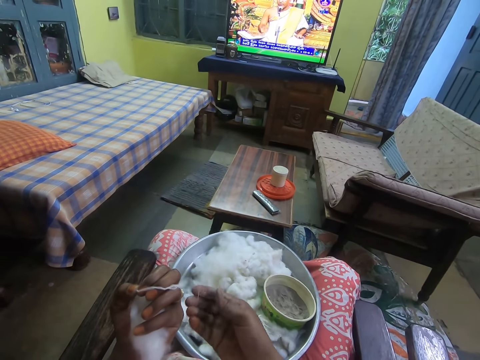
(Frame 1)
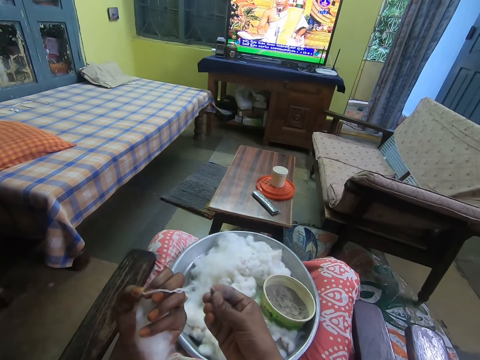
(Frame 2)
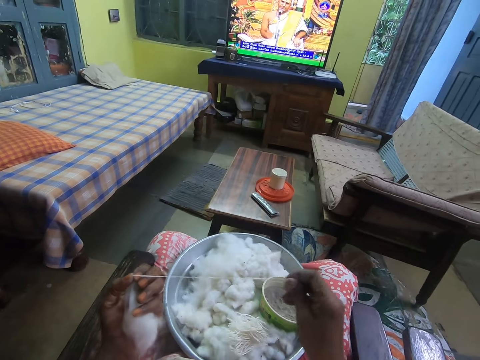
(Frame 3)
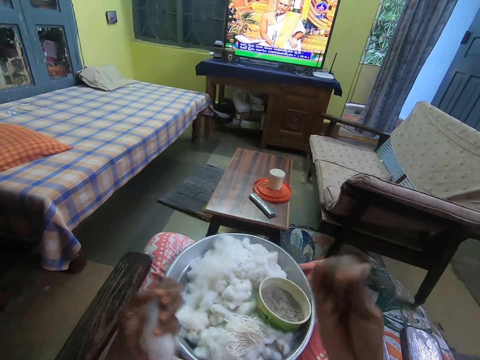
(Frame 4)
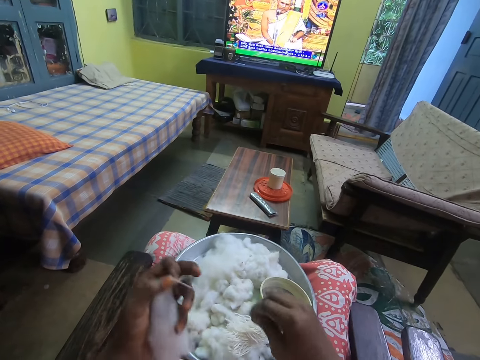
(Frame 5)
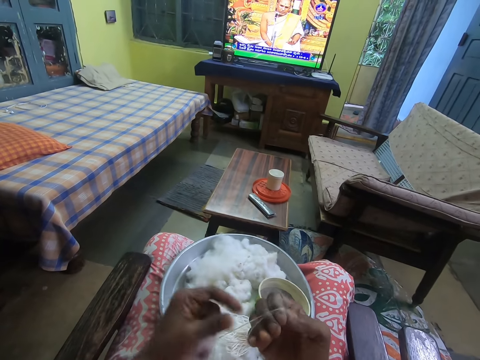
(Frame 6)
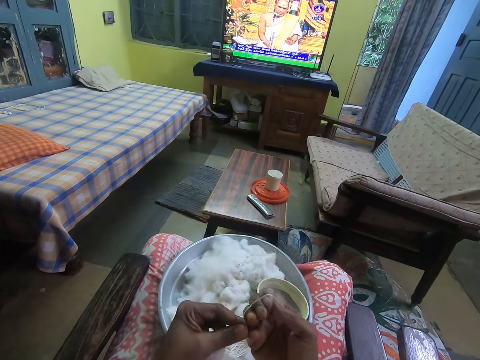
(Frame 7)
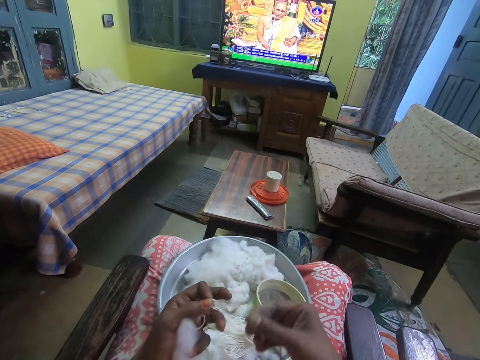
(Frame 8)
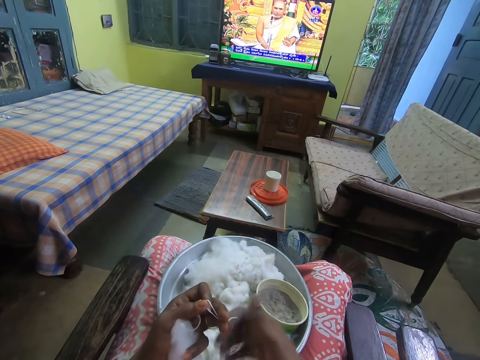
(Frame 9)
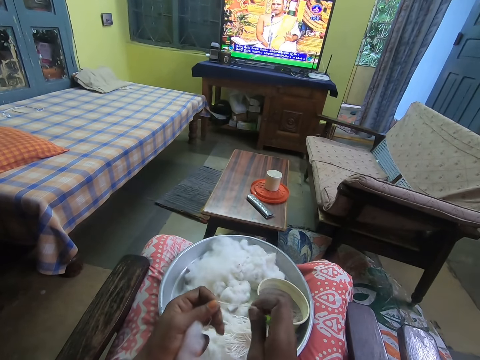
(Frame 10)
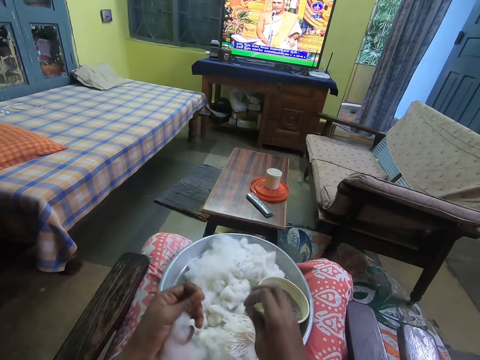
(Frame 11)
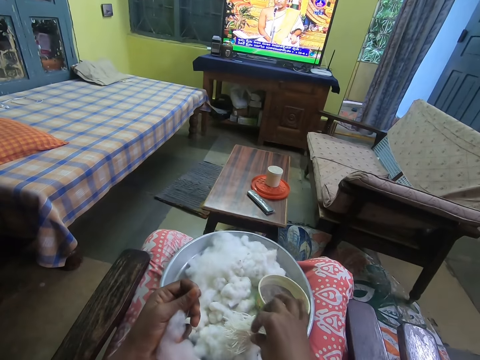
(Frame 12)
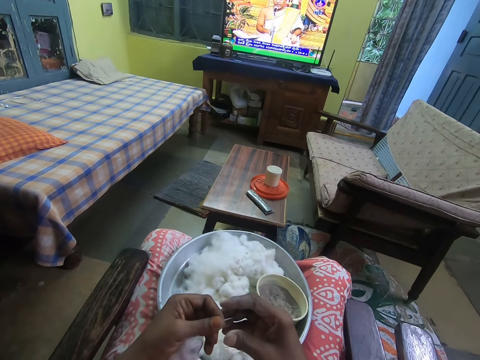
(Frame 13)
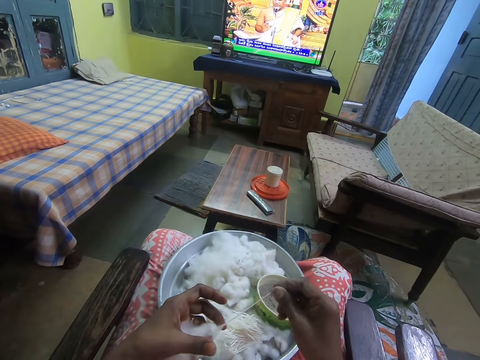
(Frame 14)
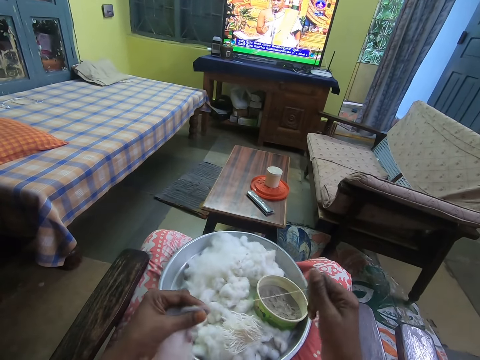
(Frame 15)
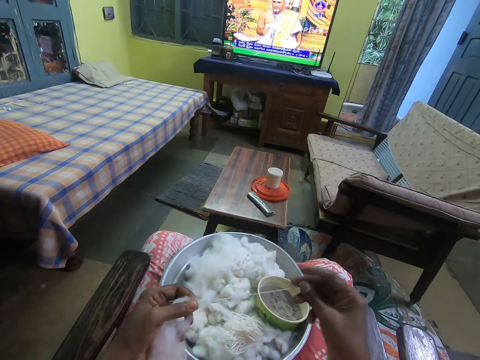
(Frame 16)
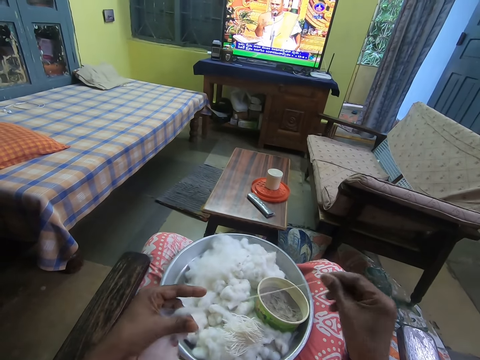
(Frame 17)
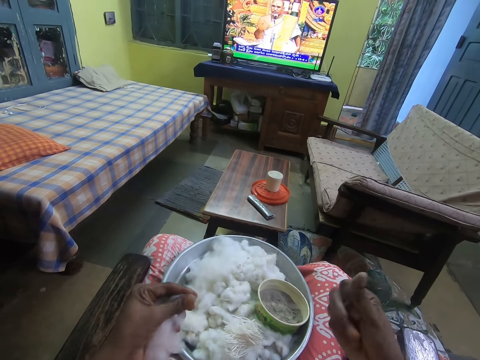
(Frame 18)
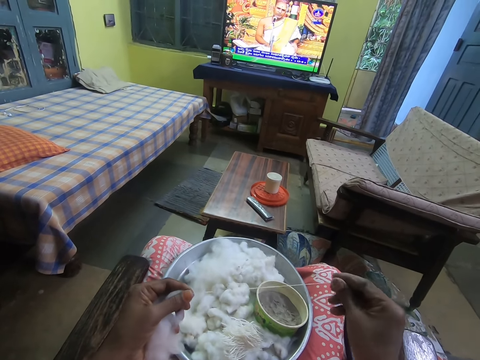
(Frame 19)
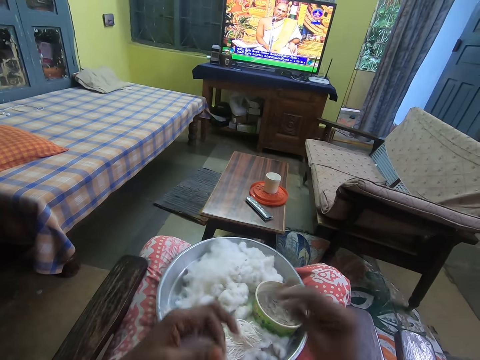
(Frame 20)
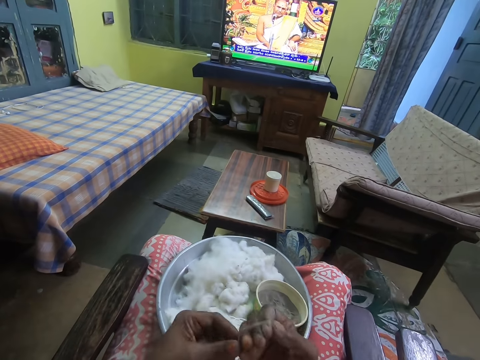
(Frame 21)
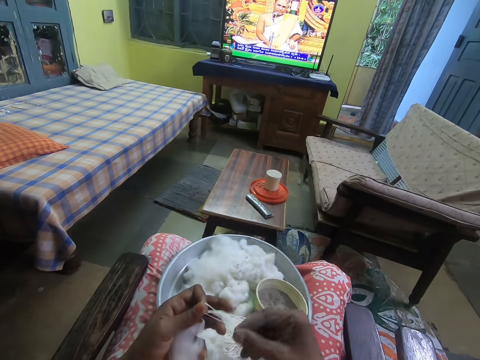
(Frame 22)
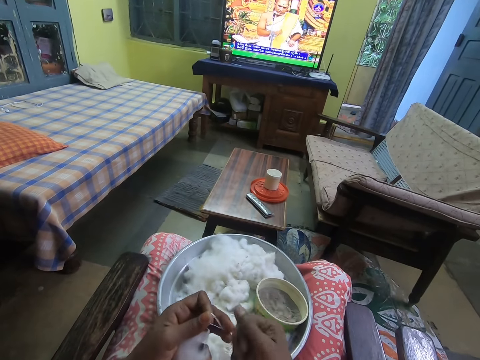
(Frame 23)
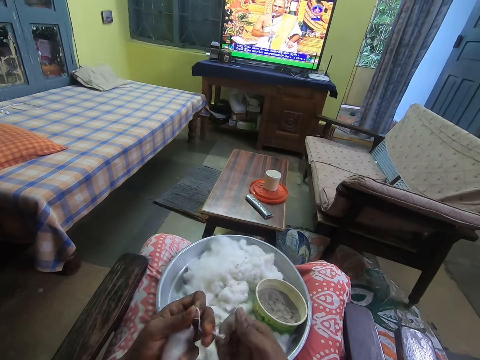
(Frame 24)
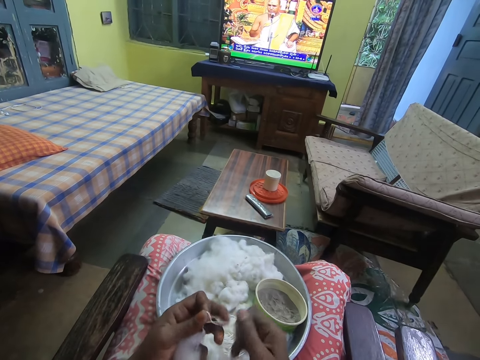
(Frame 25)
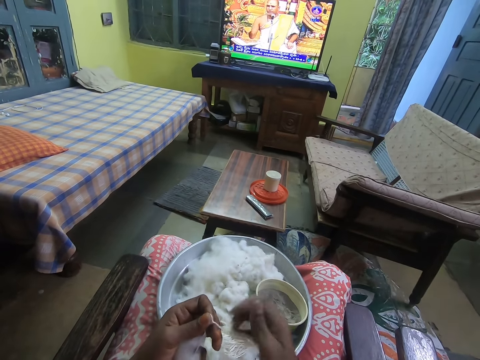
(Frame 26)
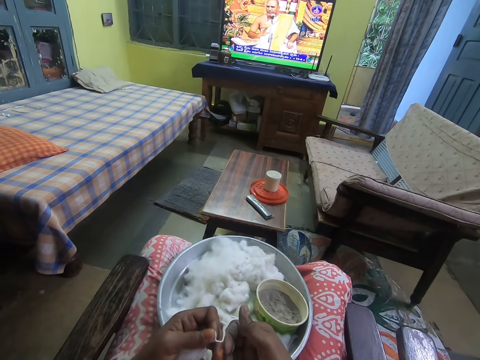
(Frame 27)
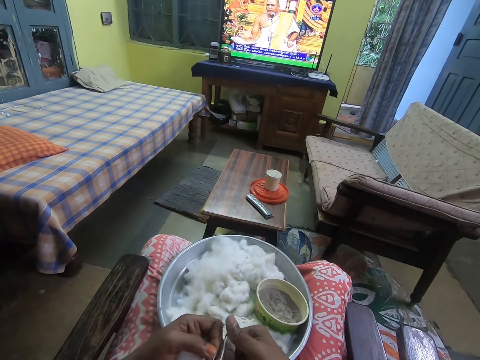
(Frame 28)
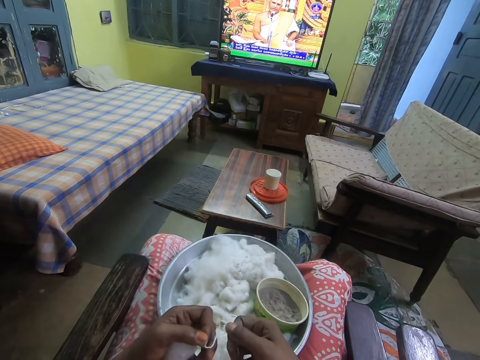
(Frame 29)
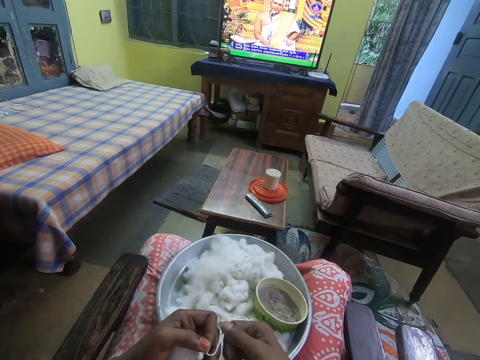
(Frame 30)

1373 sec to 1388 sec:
The camera wearer plies yarn from the wool in her left hand with her right hand. She drops the yarn in her right hand on the tray. She plies yarn from the wool in her left hand with her right hand.

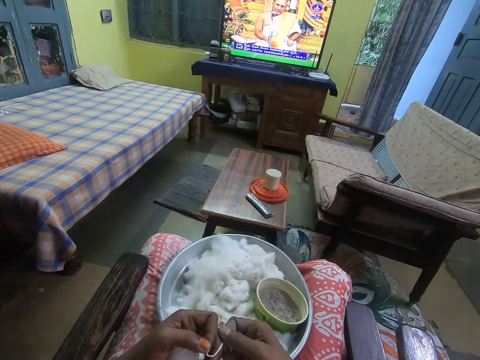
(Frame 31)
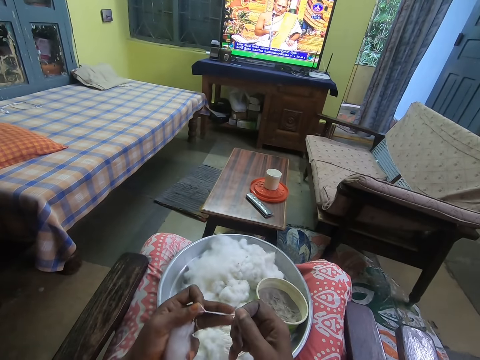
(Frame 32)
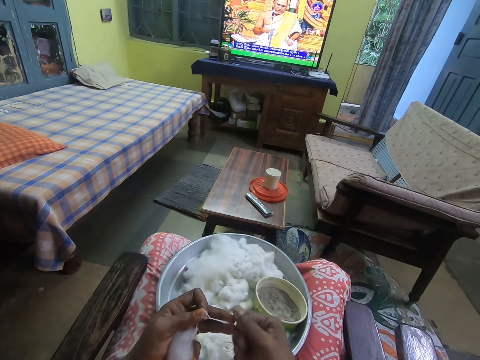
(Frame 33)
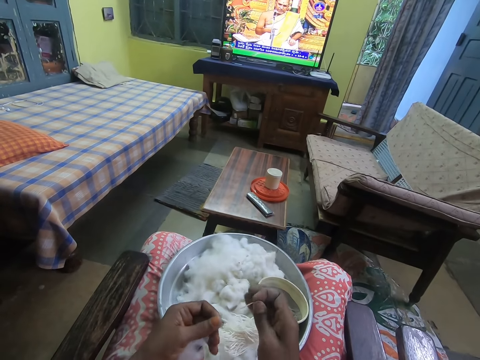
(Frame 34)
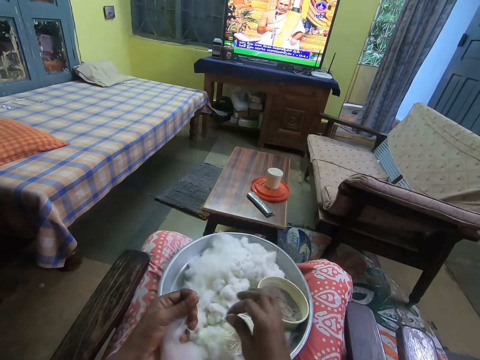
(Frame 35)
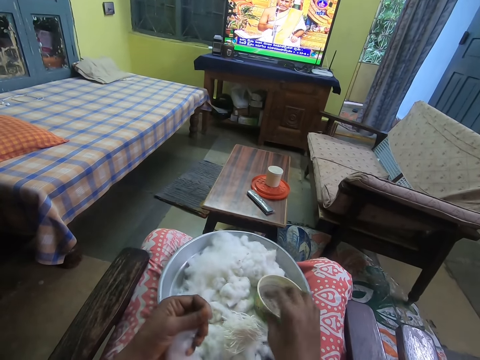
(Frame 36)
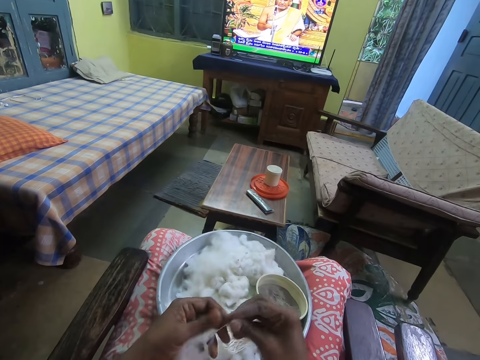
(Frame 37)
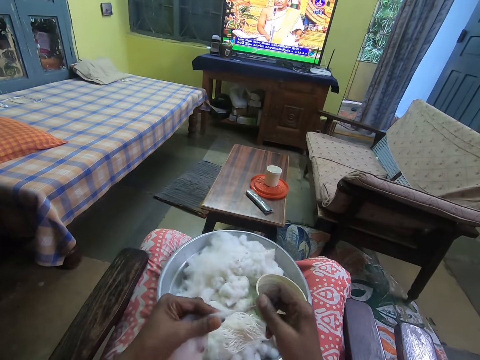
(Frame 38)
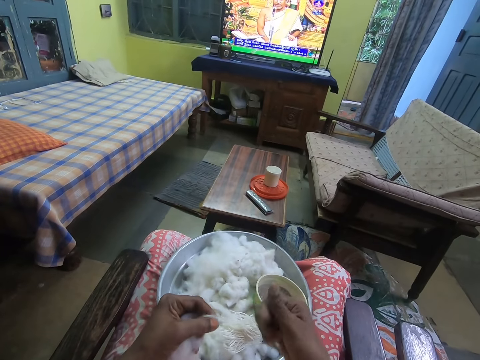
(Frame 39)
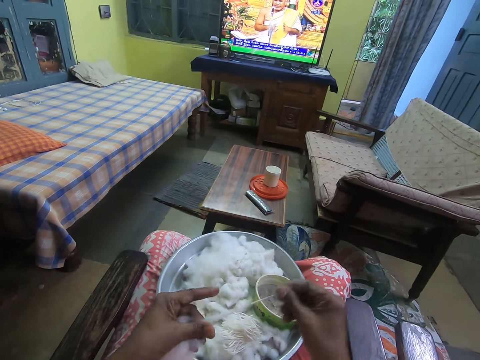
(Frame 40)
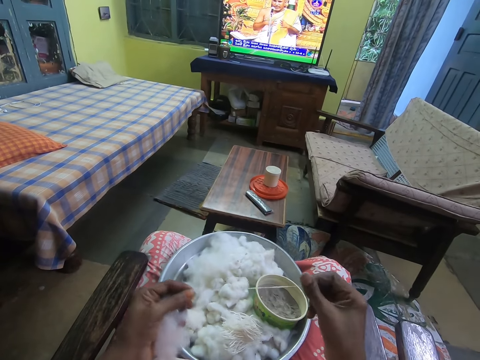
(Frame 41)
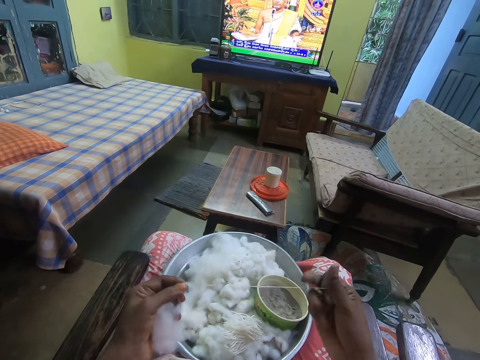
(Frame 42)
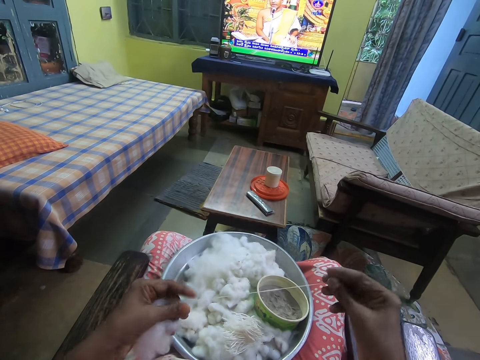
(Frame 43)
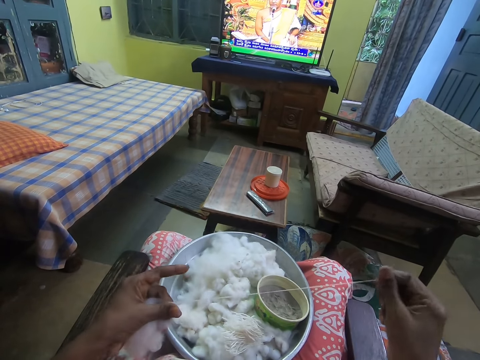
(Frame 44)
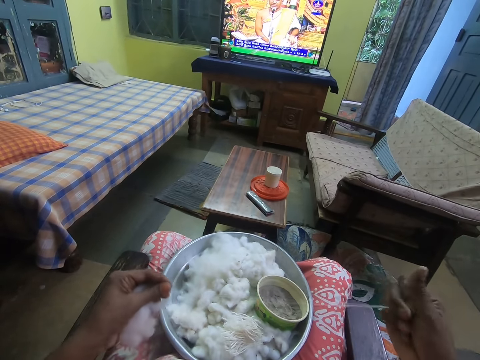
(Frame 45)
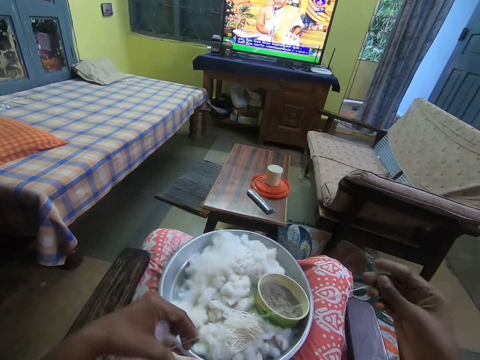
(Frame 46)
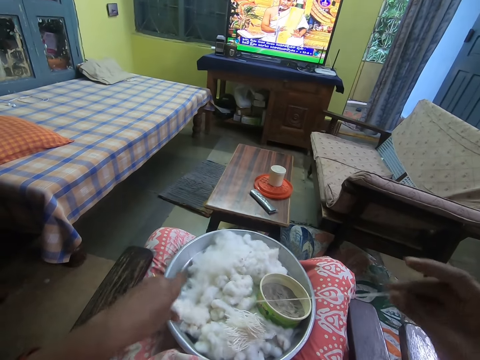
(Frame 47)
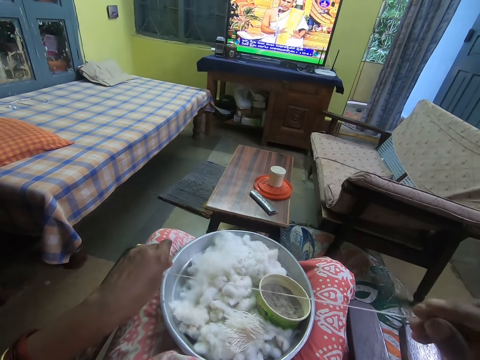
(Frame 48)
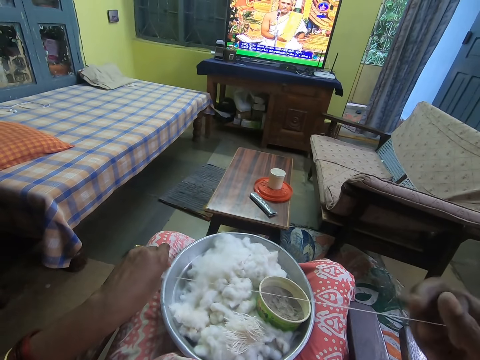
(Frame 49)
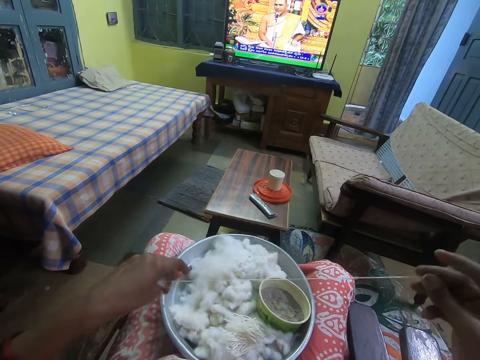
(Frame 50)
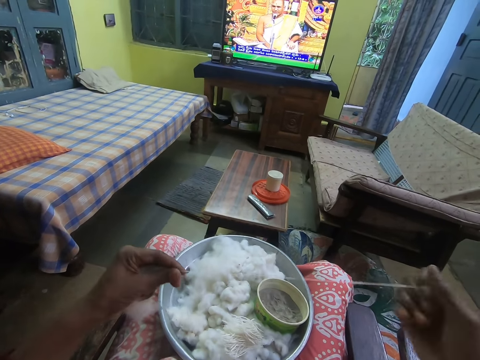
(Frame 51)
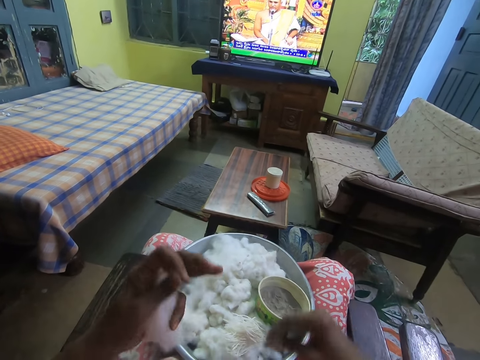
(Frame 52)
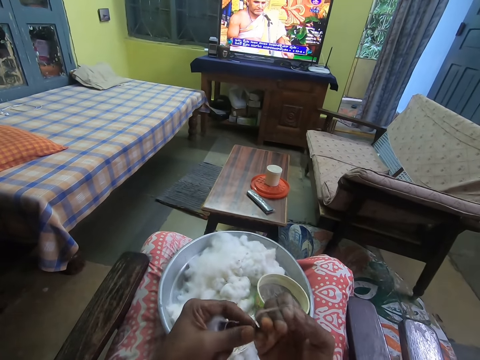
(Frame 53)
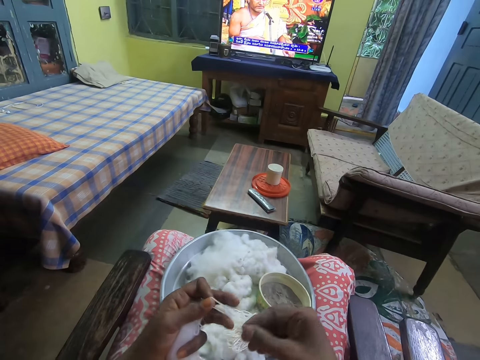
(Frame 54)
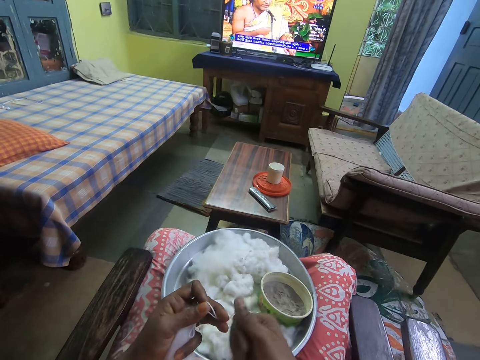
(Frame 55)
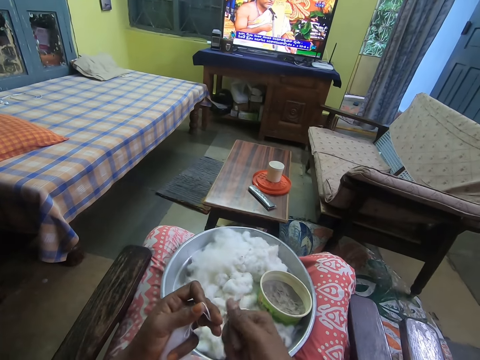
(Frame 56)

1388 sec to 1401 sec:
The camera wearer drops the yarn in her right hand on the tray. She plies the yarn from the wool in her left hand with her right hand.
